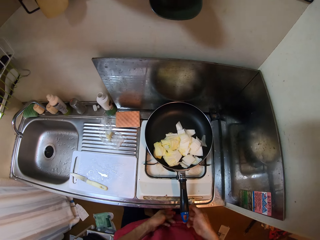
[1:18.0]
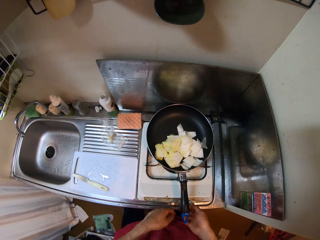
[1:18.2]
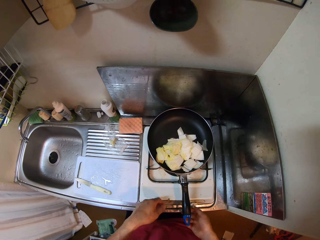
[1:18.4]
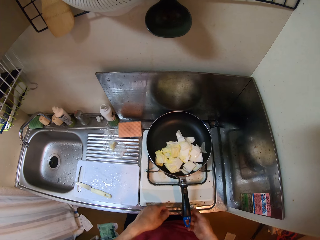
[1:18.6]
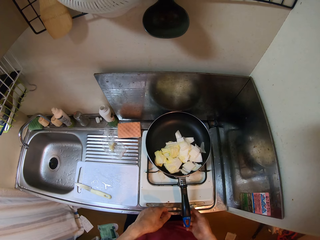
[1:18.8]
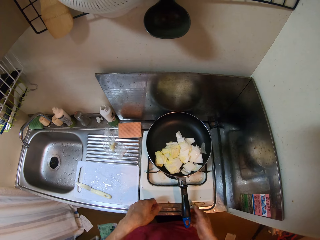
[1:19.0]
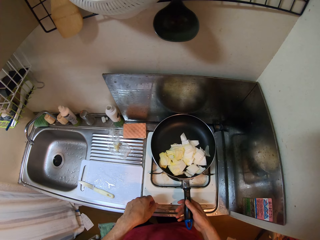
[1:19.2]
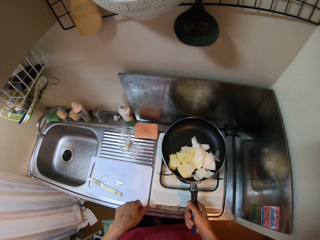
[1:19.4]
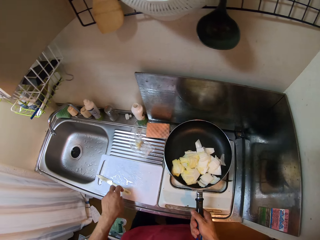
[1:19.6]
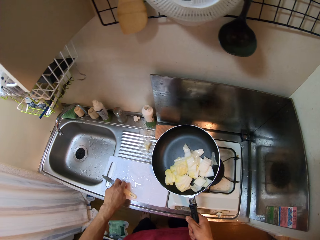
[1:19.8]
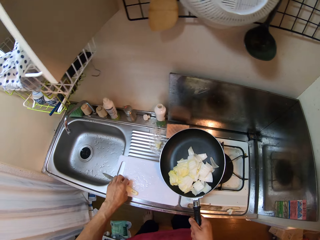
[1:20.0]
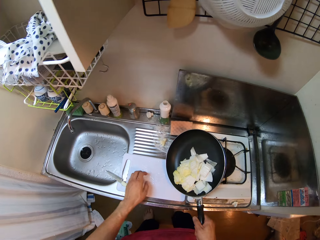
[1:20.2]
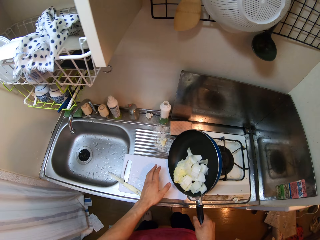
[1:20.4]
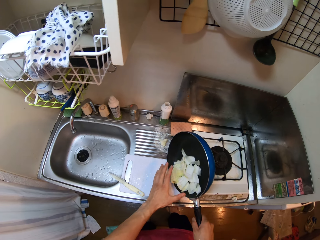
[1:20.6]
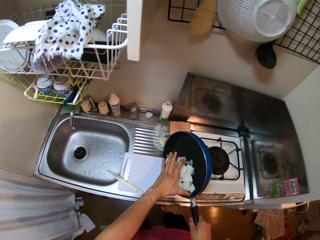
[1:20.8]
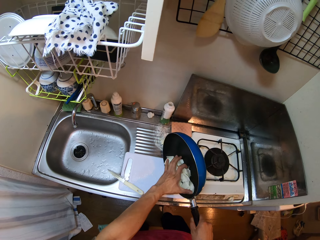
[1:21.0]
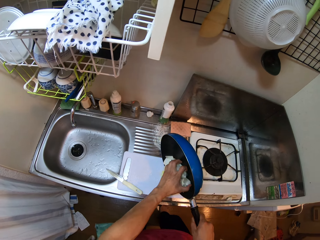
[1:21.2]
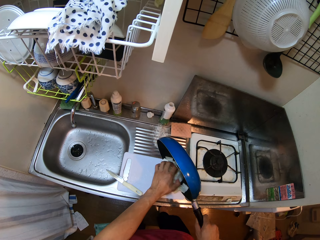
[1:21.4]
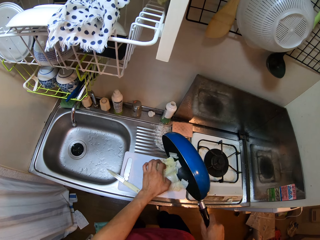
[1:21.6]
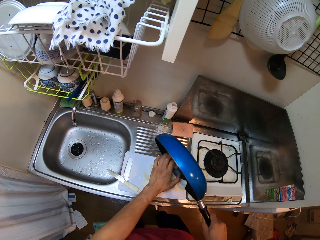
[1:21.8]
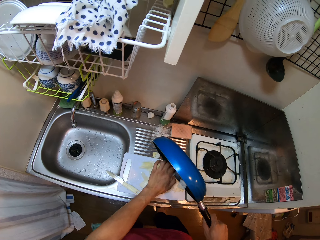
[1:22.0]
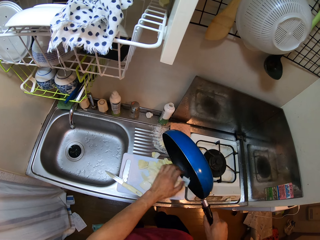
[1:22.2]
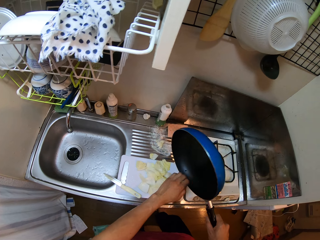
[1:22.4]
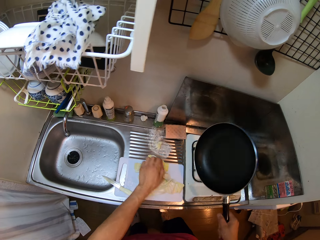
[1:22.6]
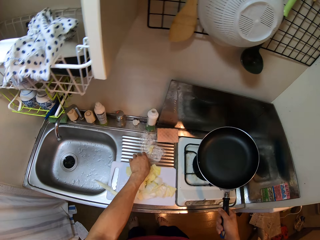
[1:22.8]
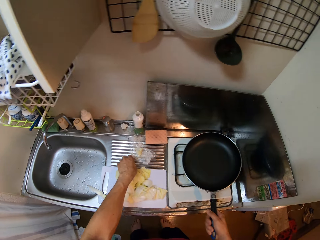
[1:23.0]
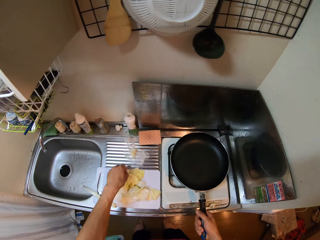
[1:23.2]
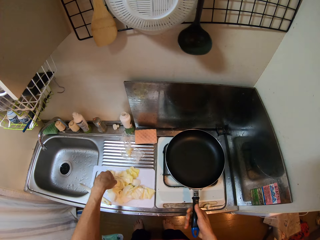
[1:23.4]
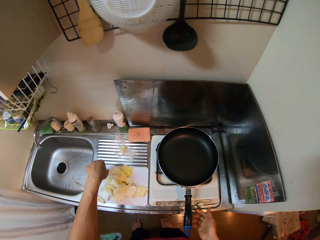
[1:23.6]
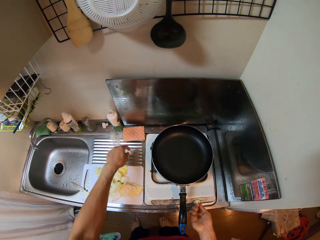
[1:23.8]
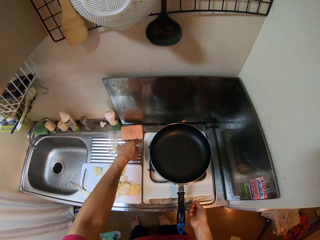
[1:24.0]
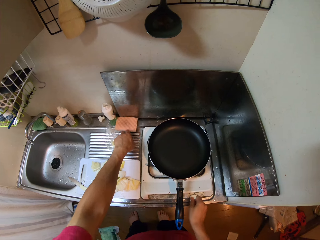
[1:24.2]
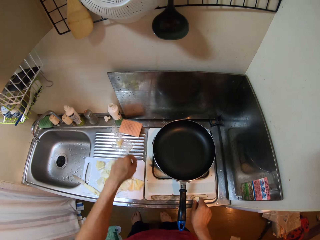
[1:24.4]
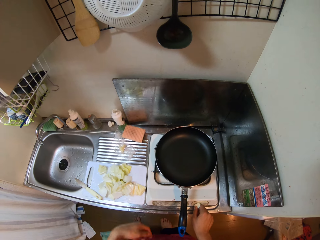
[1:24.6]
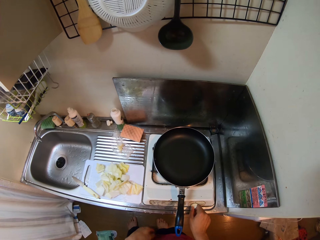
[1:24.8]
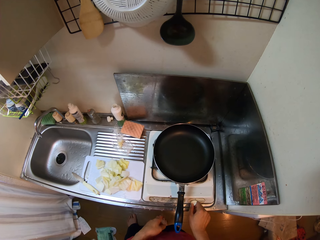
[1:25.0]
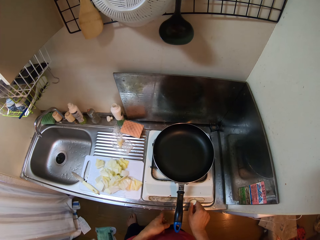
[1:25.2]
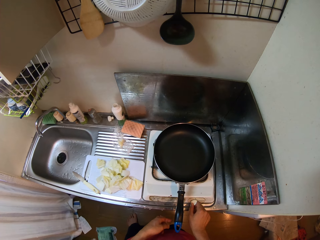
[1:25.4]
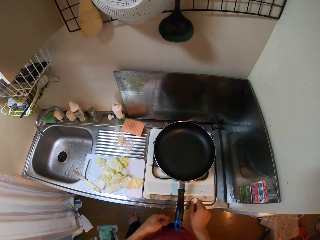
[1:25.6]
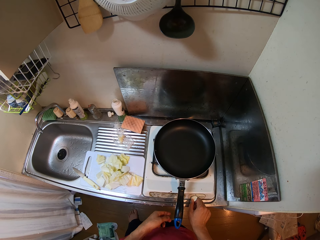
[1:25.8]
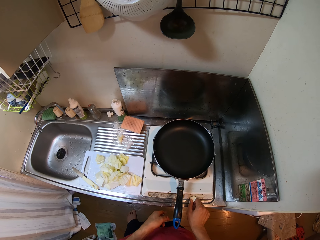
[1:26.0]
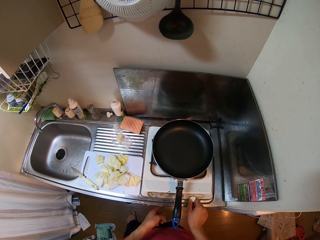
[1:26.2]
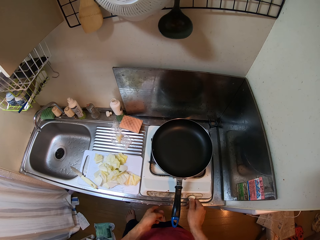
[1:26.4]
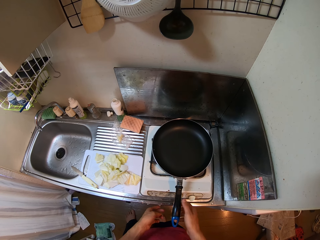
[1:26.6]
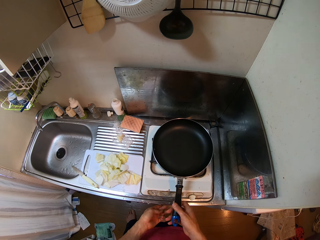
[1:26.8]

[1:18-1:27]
The camera wearer adjusts the knob of the stove with his right hand. He turns off the gas. He picks up the frying pan by its handle with his right hand. He adjusts the knife on the chopping board with his left hand. He pours the endive in the frying pan in his right hand on the chopping board with his left hand. He removes the vegetable with his hand. He picks a piece of endive on the sink slab with his left hand. He puts the frying pan in his right hand on the stove and puts the endive on the chopping board. He adjusts a sponge on the sink slab with his left hand. He pushes the piece. He adjusts the knob of the stove. He turns on the gas.

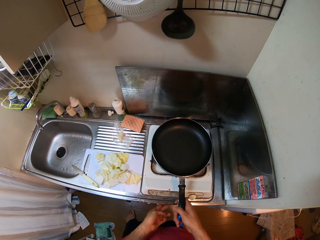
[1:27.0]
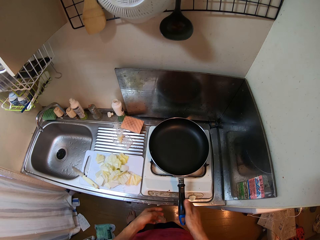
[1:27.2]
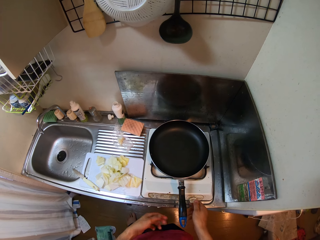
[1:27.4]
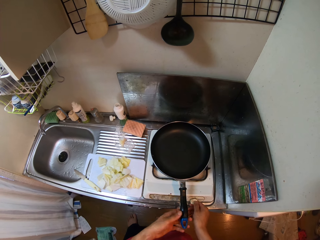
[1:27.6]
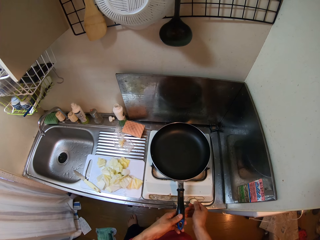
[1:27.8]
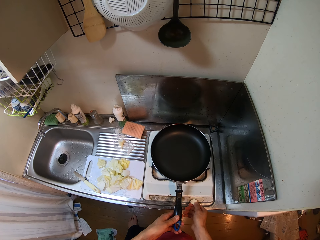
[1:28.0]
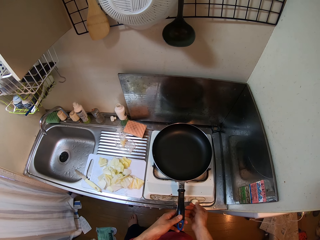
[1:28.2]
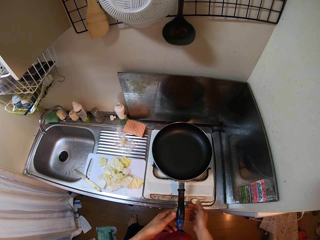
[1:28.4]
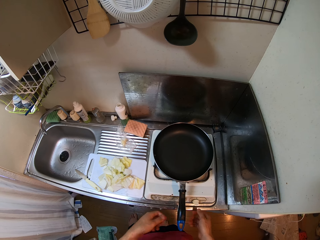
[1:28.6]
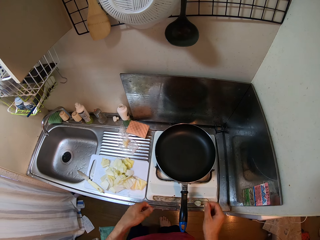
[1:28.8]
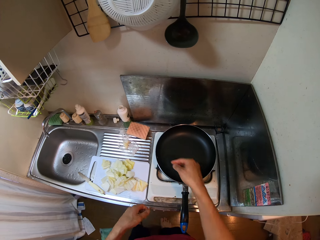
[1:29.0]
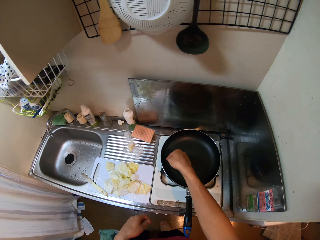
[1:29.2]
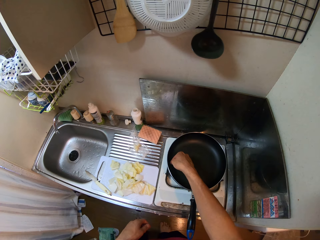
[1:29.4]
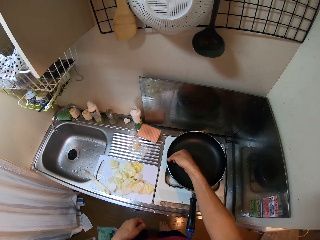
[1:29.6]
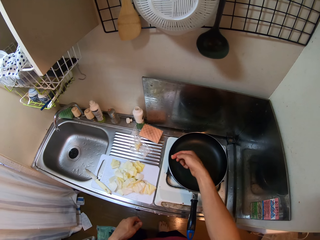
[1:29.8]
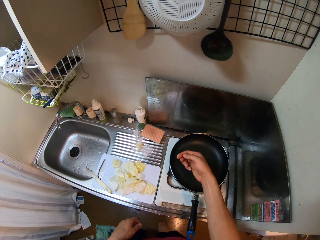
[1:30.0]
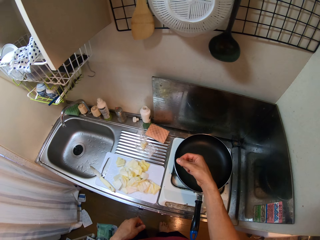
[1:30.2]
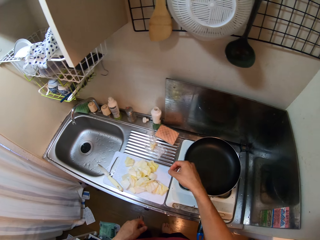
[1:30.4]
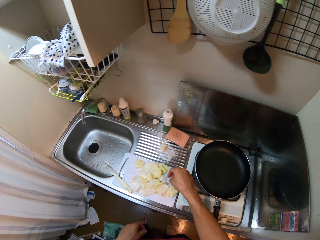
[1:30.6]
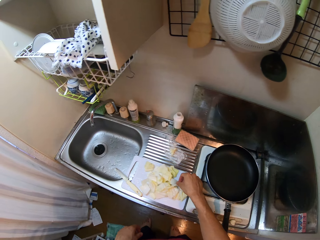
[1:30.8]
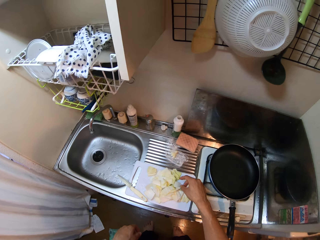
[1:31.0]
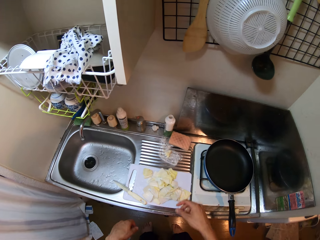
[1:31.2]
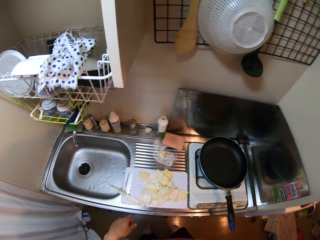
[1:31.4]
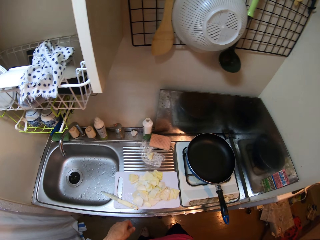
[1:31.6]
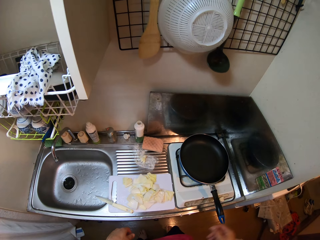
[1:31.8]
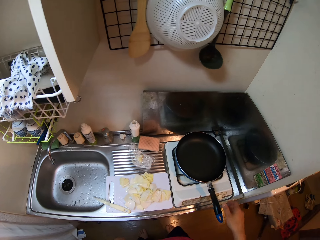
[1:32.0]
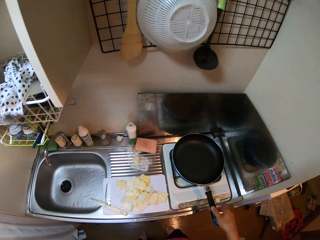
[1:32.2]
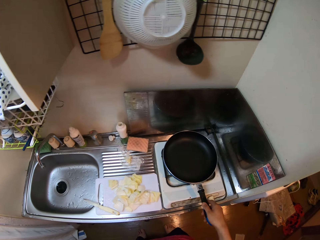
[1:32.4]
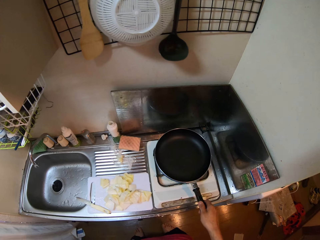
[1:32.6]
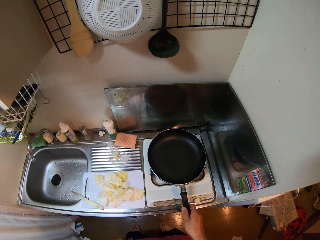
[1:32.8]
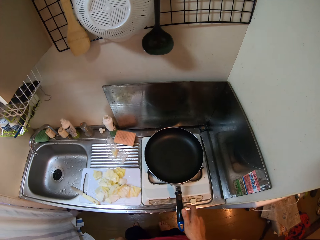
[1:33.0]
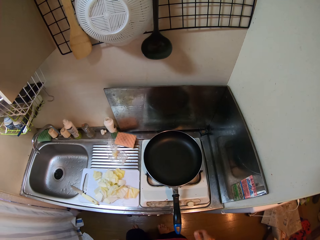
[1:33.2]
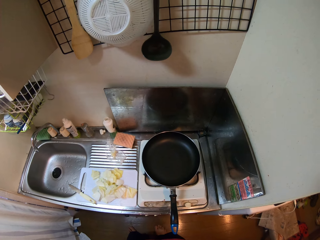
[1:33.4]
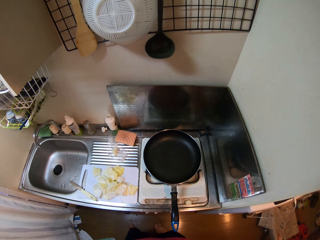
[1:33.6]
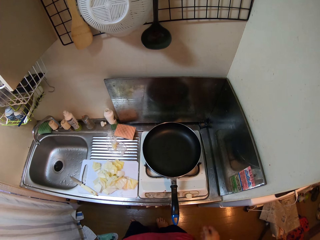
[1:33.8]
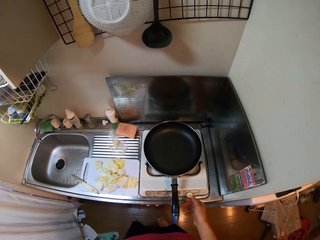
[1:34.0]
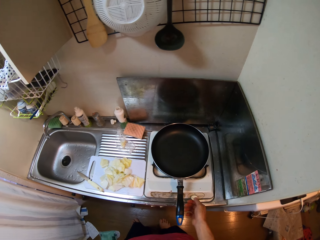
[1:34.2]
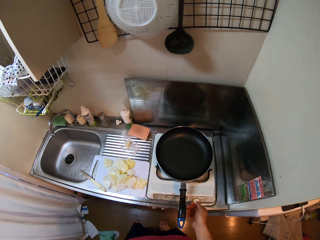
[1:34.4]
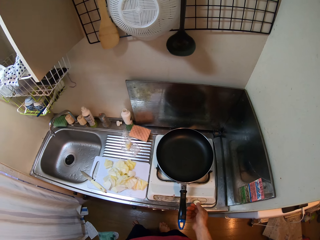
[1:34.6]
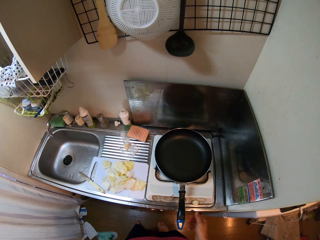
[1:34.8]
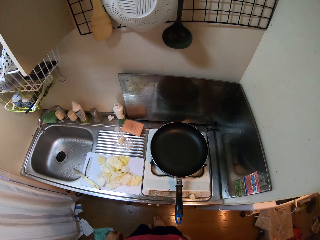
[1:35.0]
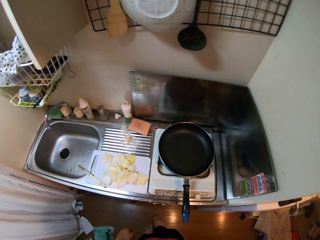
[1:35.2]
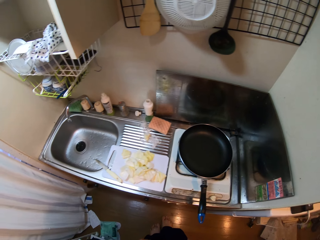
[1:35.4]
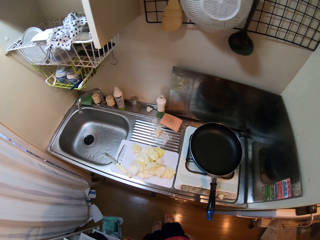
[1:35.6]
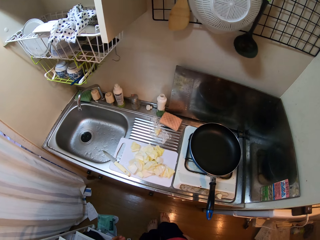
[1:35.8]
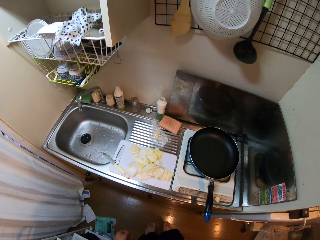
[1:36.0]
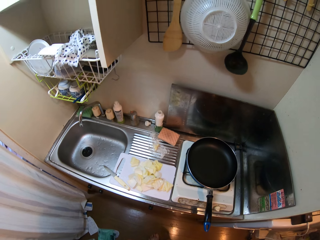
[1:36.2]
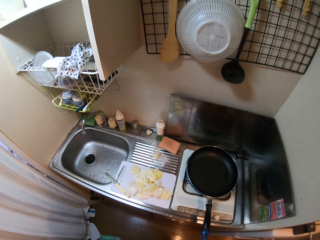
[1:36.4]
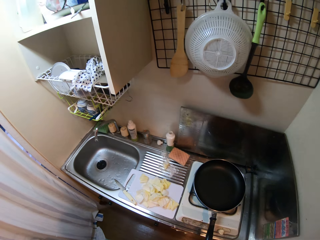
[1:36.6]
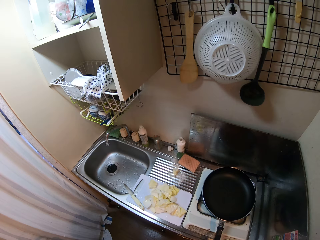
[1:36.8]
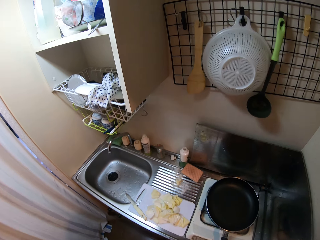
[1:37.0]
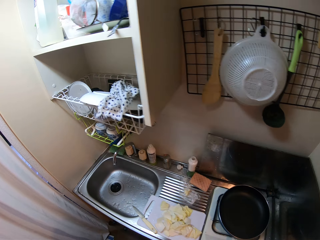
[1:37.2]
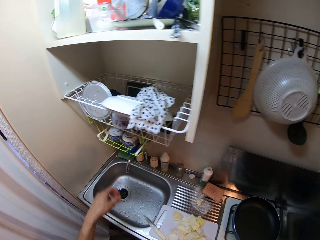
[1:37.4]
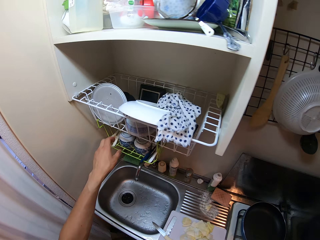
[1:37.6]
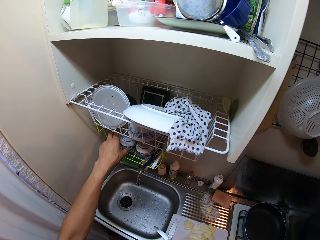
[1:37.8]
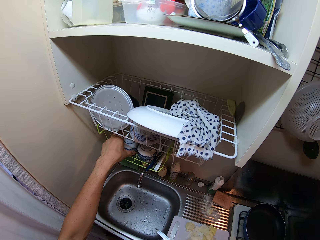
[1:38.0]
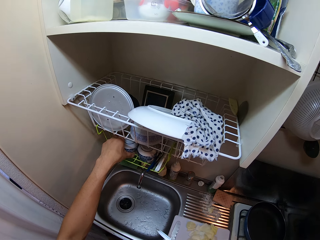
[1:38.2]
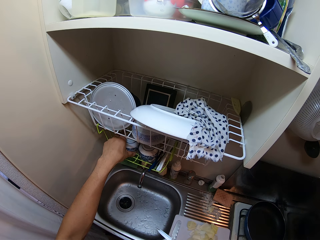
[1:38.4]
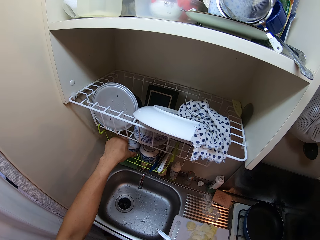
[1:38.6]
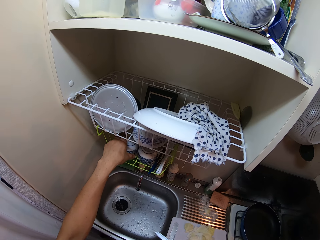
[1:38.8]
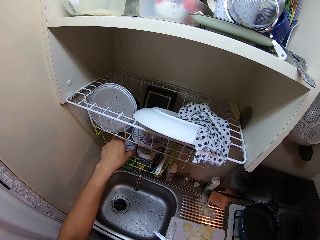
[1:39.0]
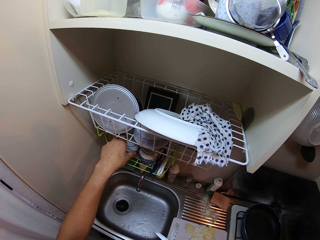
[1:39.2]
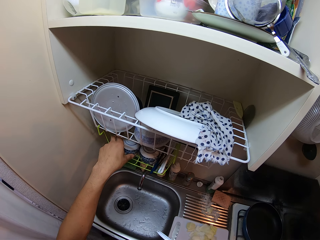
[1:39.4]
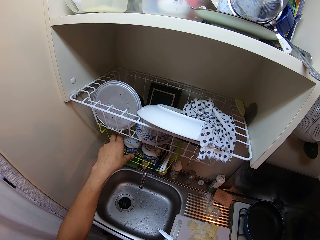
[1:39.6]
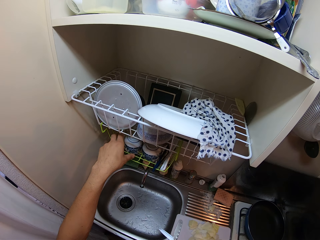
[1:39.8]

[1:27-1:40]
The camera wearer adjusts the frying pan on the stove. He touches the pan. He turns the gas on. He removes a piece of endive from the frying pan with his right hand. He puts the piece of endive on the chopping board. He moves his hand. He adjusts the frying pan on the stove. He touches the dishes. He adjusts the knob of the stove with his right hand. He puts his left hand in the plate rack on the wall. He picks a dish.
